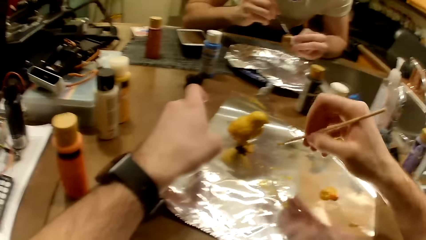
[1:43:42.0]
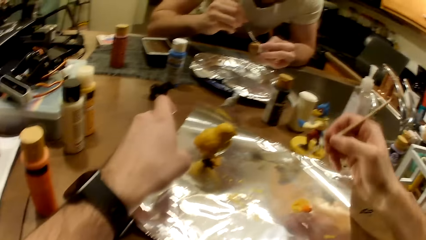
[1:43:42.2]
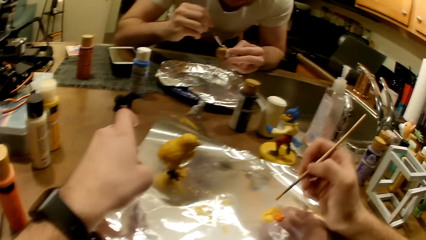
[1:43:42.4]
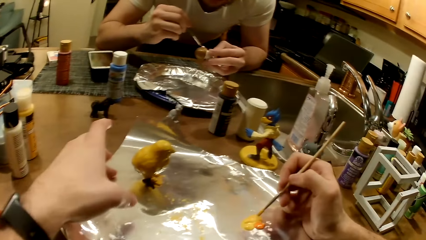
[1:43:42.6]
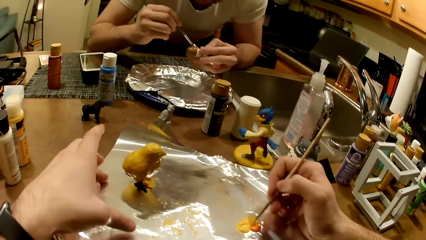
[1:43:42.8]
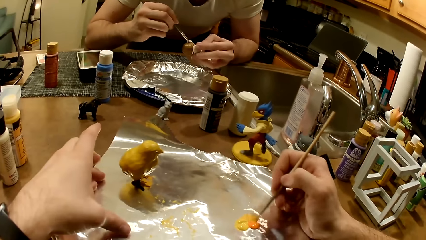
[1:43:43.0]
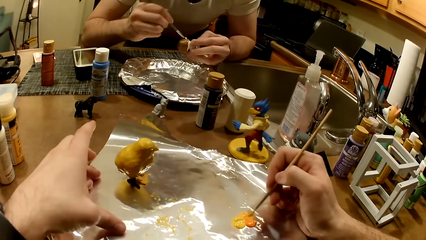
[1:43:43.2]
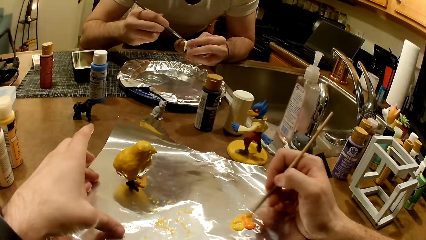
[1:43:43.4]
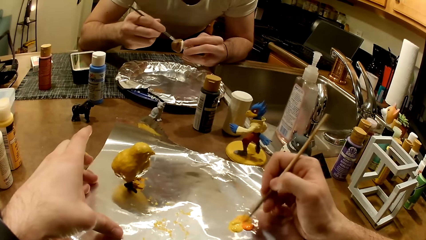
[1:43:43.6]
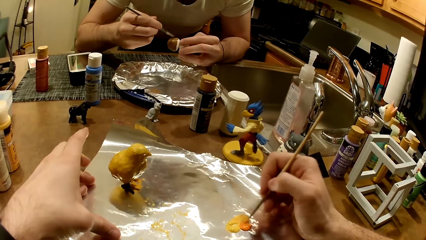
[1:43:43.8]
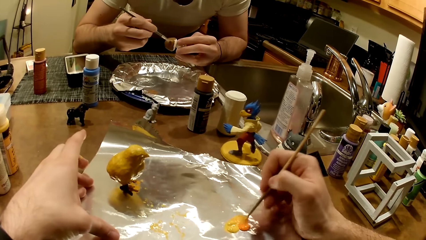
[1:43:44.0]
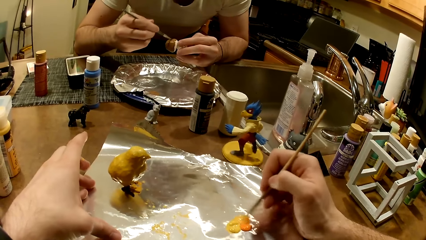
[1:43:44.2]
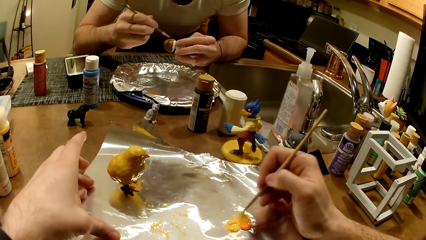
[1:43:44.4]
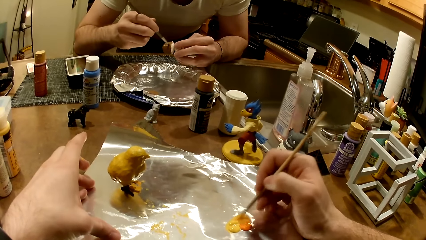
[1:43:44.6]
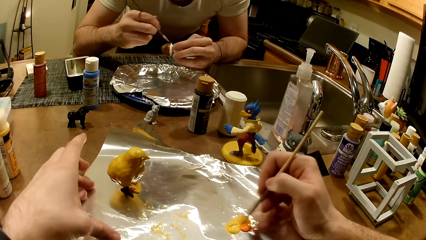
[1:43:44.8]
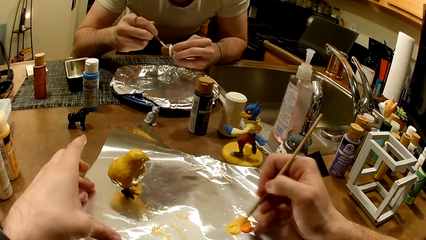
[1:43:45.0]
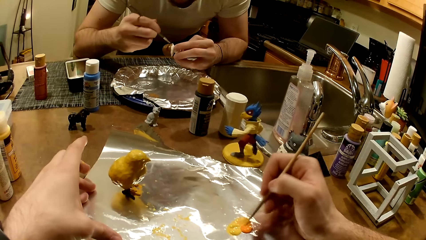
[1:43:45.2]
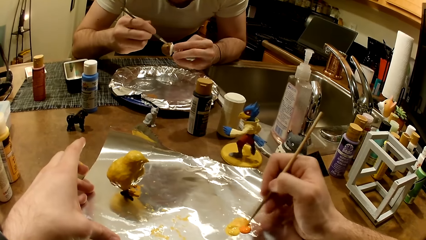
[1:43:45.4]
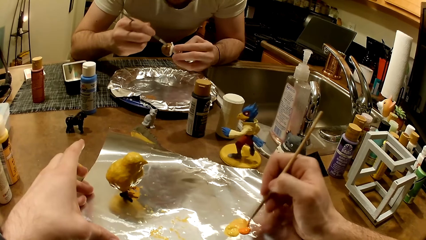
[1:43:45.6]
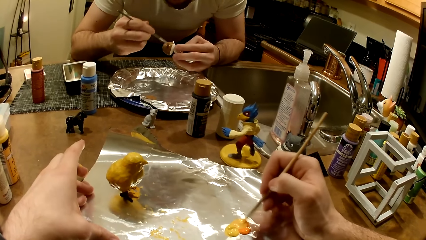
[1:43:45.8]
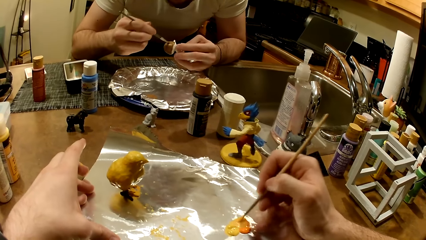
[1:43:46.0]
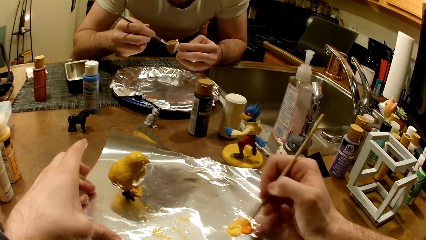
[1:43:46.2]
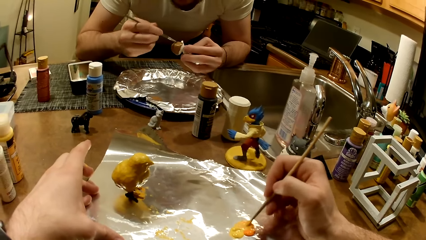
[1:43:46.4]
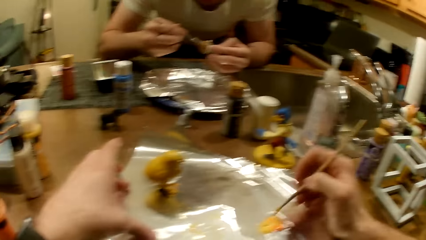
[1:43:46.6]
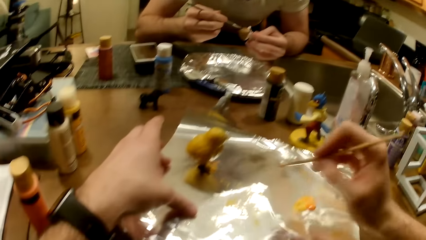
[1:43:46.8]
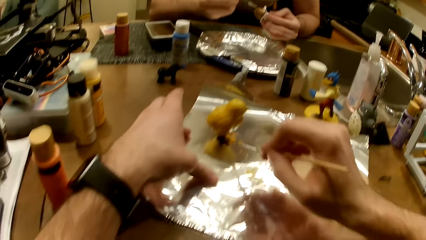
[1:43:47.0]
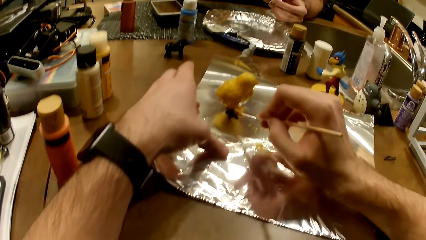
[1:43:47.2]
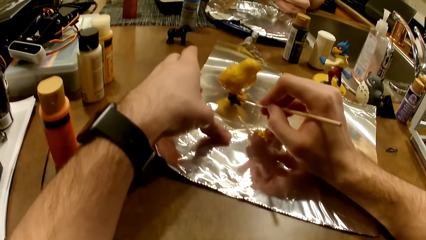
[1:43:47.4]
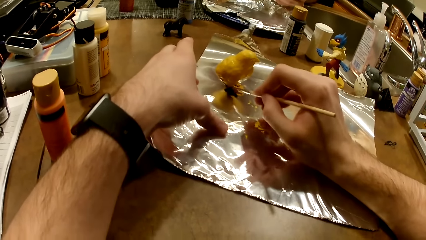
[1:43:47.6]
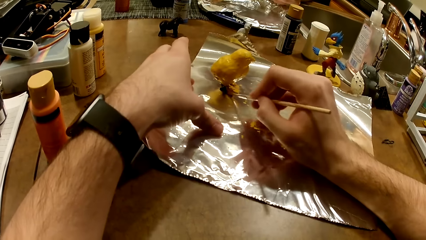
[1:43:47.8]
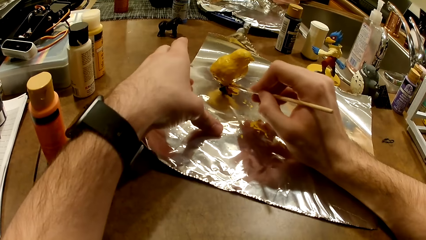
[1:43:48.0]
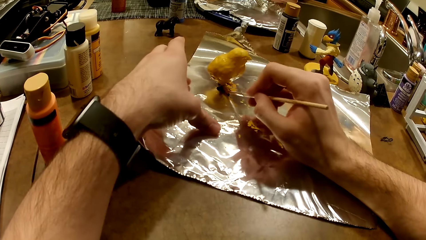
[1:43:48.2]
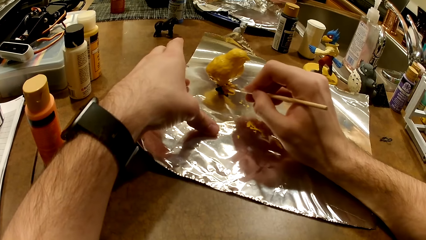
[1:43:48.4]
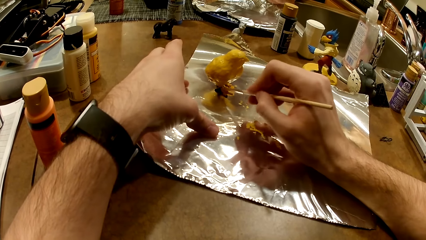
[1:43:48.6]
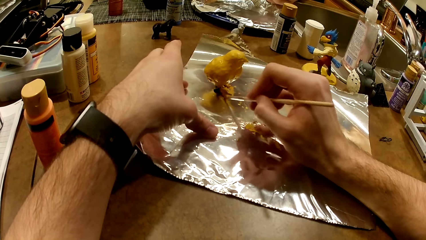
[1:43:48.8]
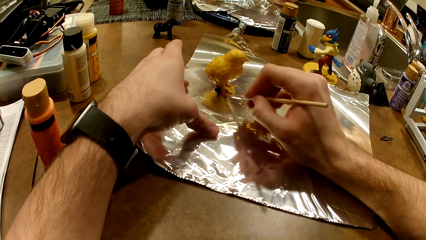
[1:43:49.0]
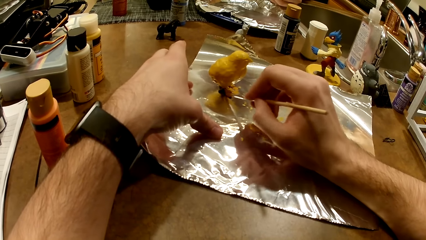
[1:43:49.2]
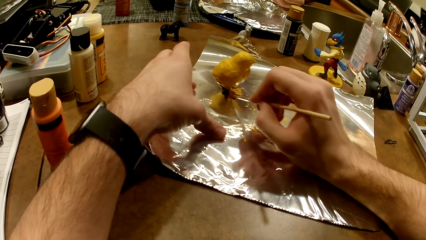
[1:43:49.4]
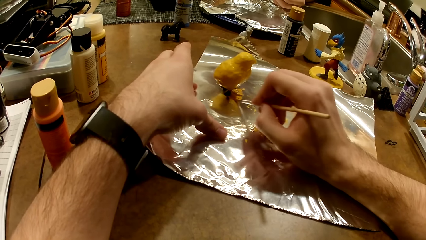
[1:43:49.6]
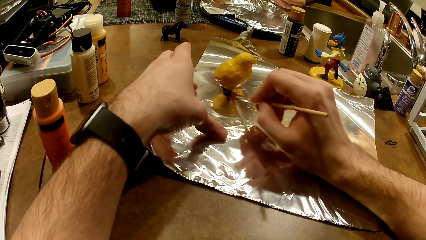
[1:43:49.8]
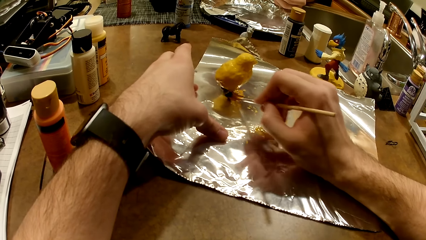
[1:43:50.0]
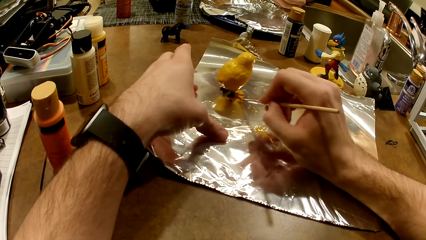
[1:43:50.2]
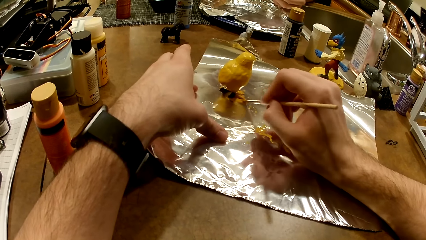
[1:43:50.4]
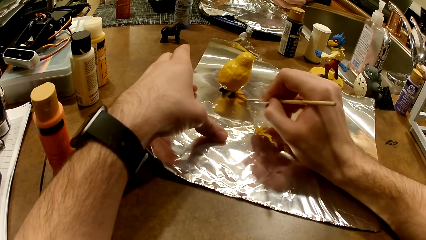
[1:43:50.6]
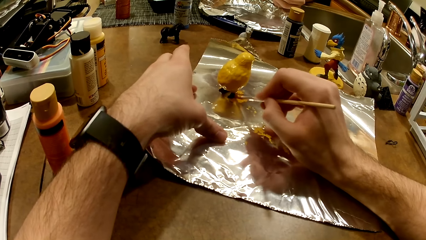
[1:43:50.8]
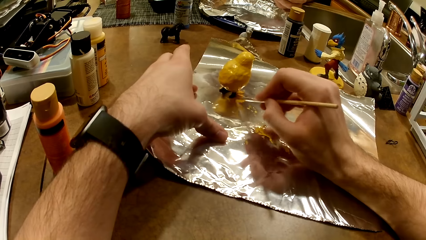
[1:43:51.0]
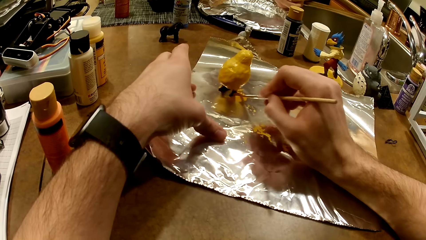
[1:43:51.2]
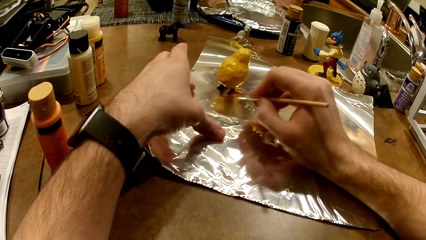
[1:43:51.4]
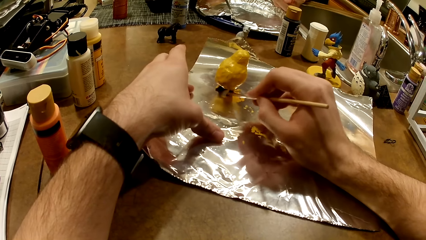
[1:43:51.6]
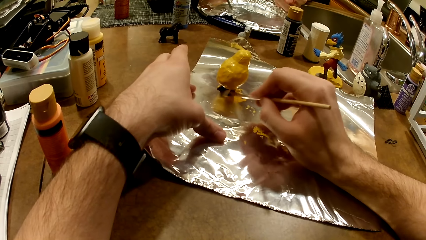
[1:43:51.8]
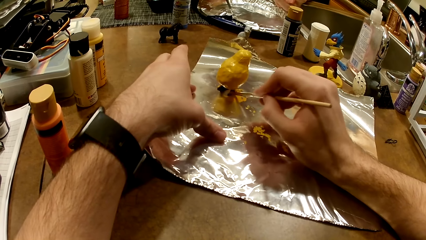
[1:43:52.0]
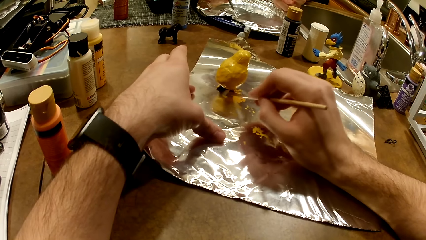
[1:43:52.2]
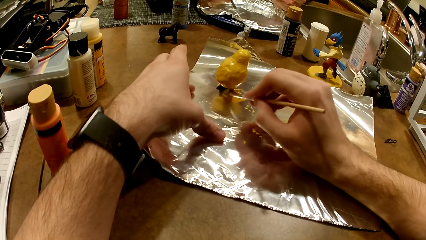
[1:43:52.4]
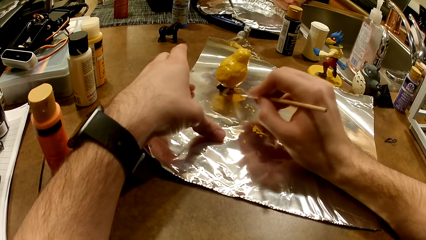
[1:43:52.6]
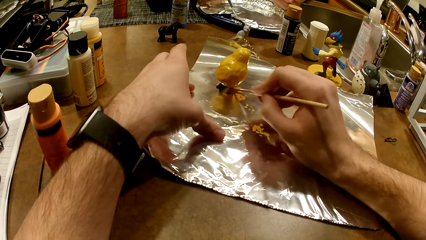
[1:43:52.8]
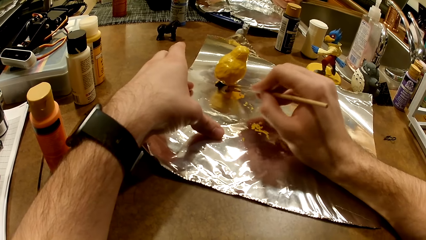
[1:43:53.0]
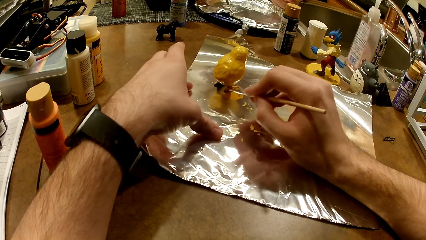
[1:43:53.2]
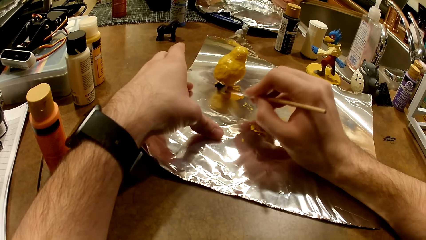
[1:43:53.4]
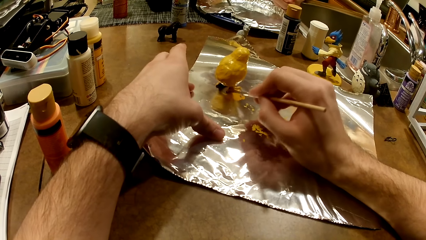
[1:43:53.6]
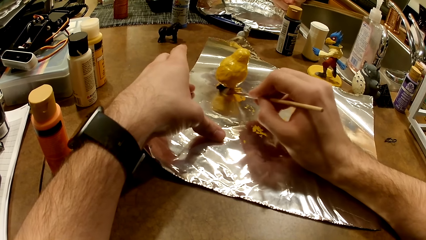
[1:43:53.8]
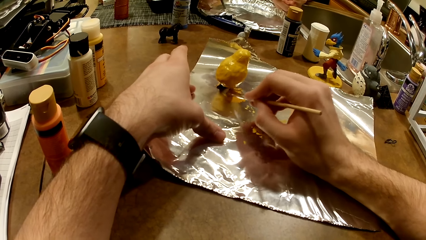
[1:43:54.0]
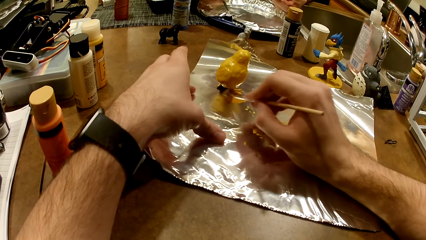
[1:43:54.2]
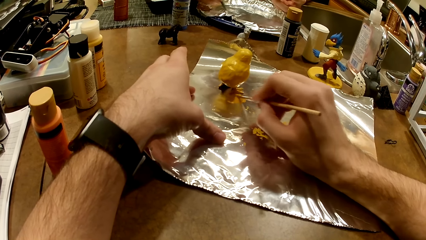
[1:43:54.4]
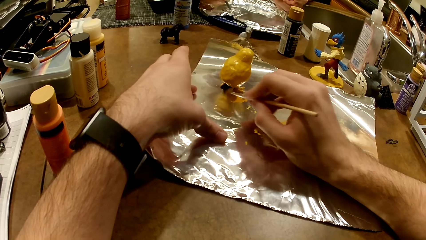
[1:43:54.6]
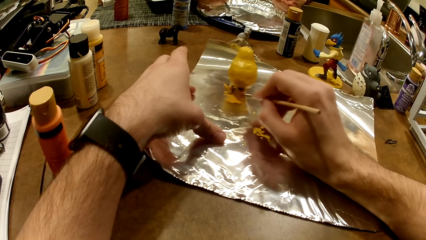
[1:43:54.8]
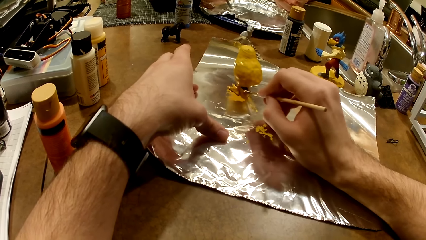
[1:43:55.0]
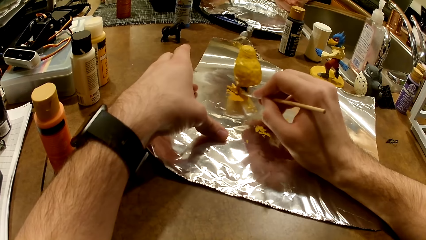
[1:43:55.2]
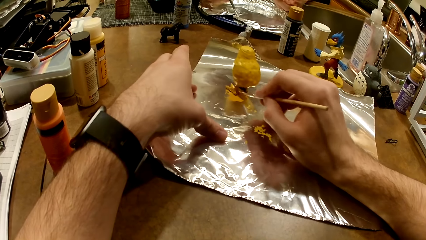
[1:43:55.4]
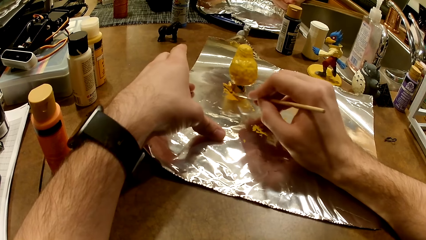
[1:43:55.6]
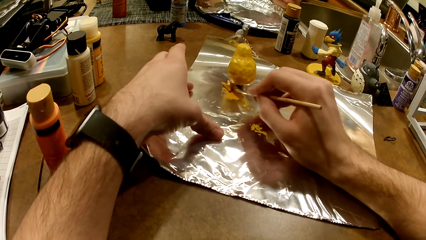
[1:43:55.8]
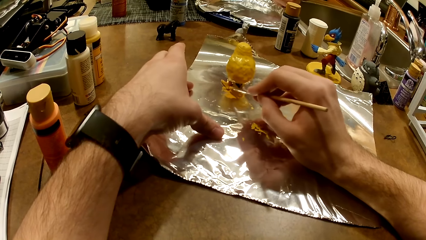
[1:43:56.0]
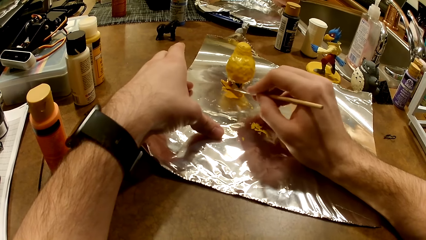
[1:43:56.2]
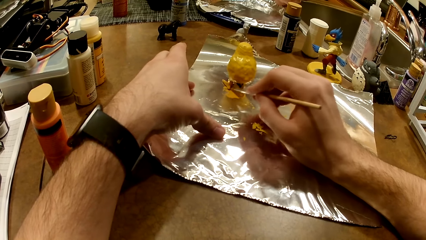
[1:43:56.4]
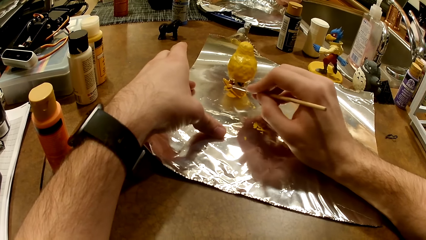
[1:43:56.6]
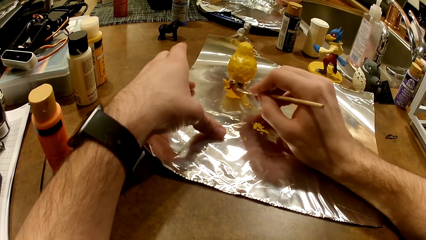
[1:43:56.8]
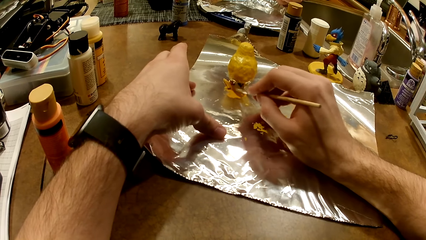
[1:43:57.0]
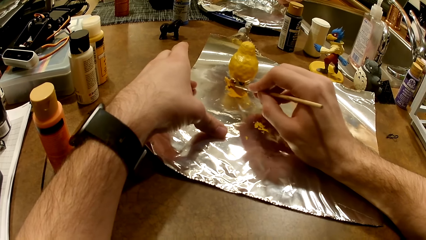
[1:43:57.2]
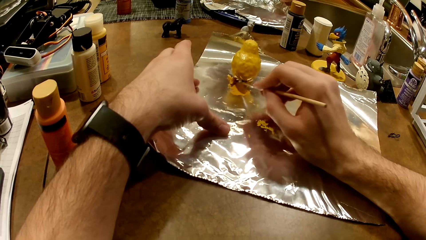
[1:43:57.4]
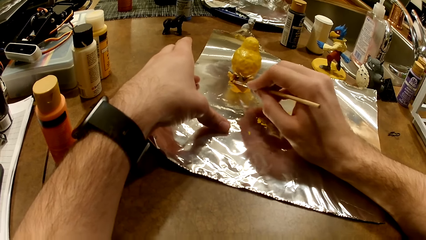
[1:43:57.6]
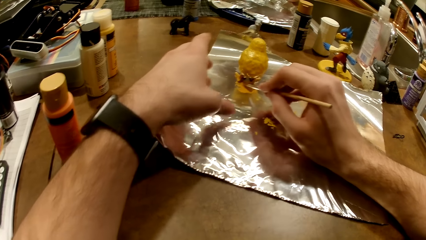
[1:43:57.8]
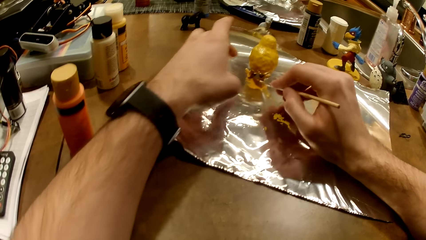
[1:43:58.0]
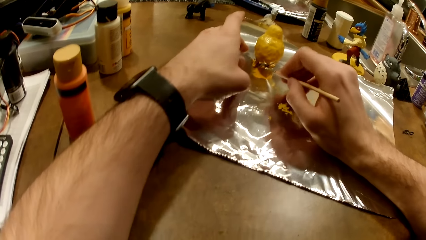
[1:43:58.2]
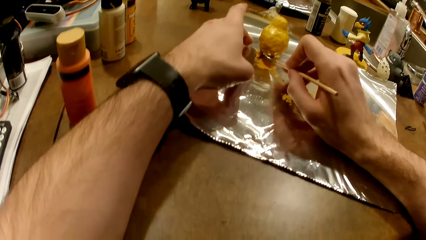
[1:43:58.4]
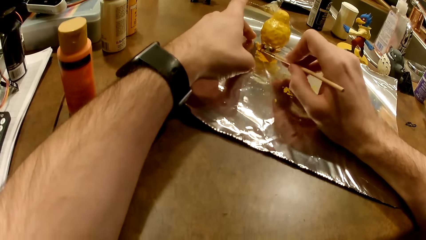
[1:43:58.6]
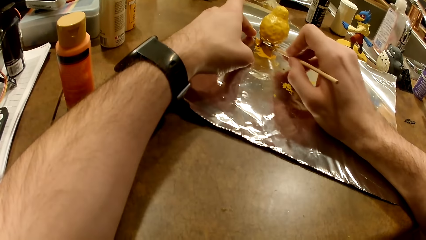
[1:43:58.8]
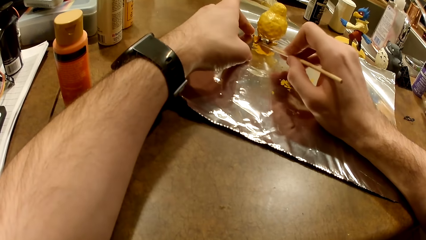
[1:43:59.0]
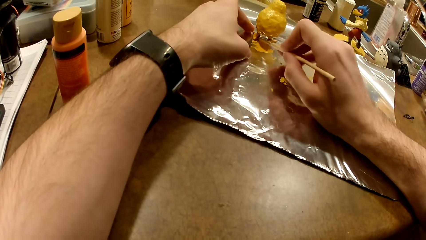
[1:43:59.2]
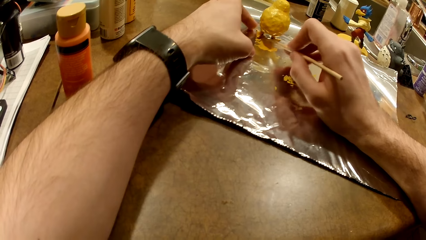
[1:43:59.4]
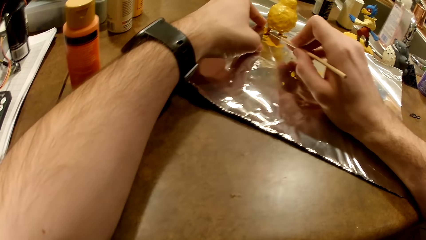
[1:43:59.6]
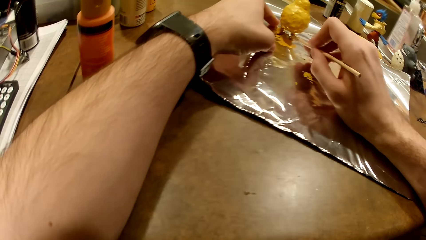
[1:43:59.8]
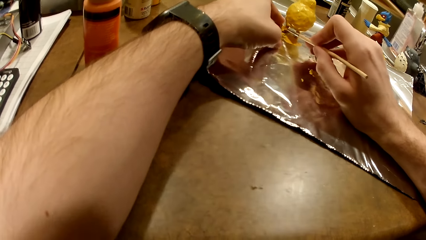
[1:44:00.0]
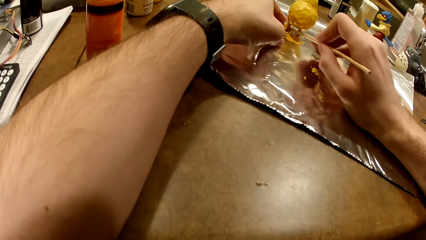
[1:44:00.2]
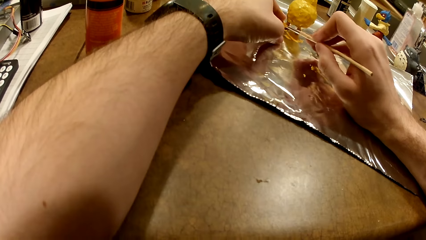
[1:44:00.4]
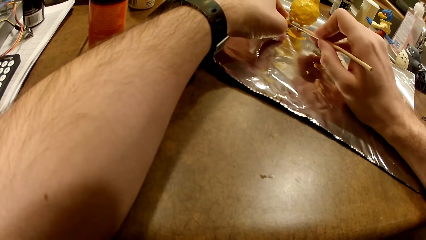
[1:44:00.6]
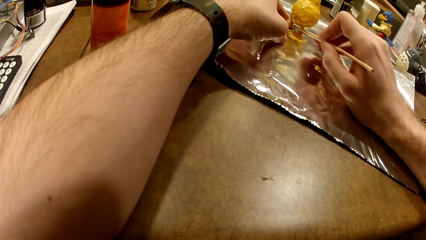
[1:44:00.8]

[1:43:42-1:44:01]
The camera wearer stirs the paints together with the paintbrush. They paint the action figure on the table with the paintbrush. A man mixes paints on the foil paper with the paintbrush in his right hand.
